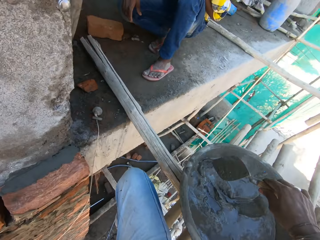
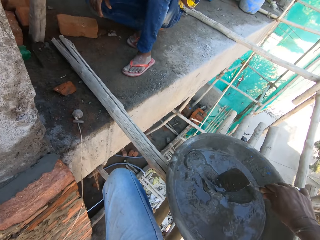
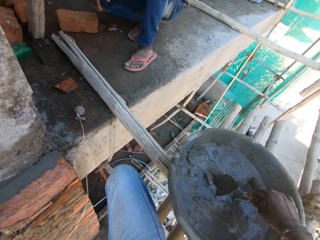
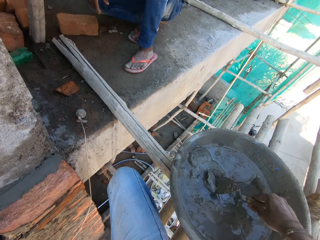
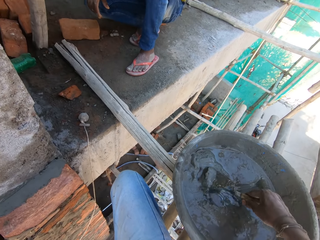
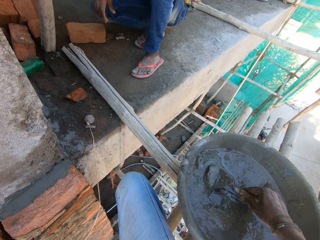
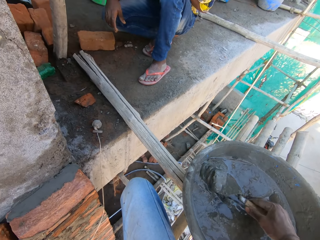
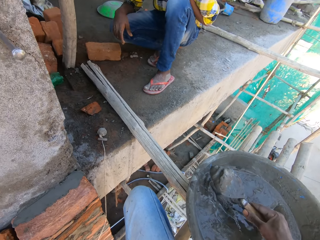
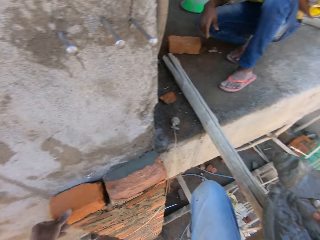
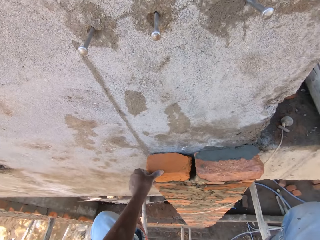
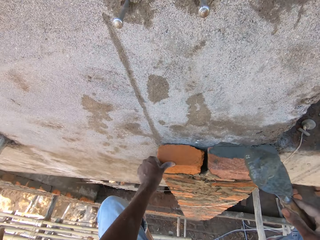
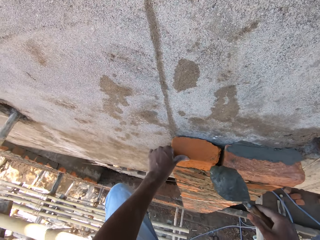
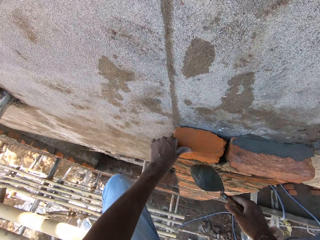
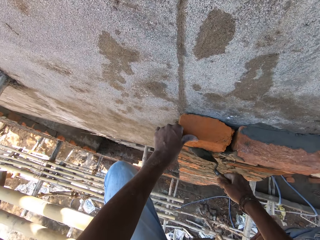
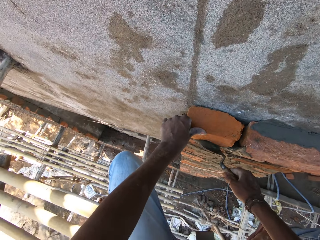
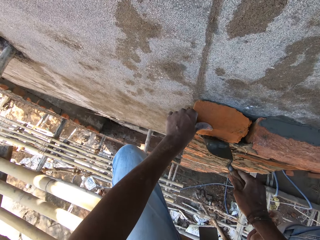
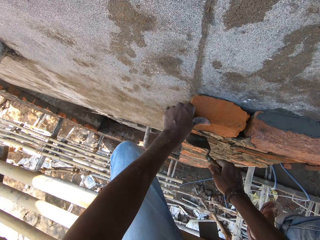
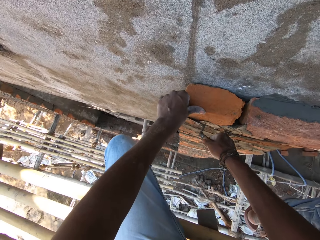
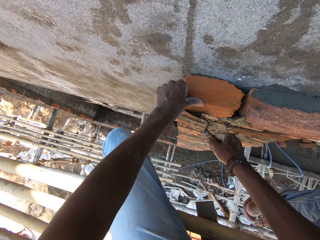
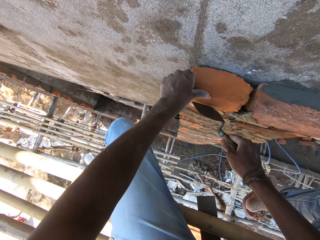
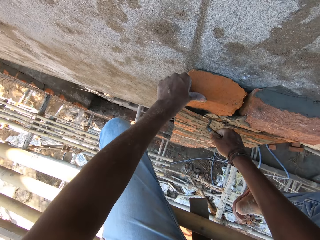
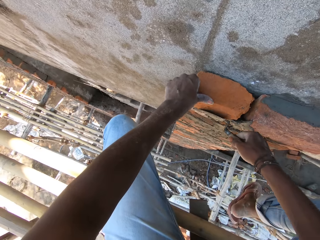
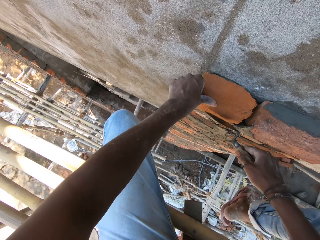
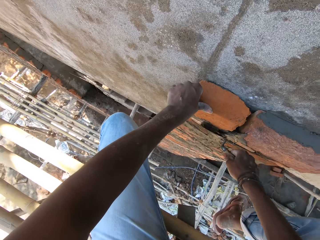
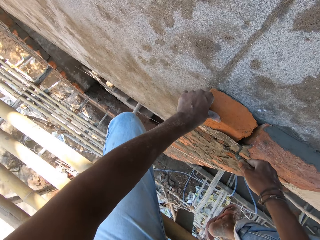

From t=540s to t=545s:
The camera wearer scoops mortar from the bowl with the brick trowel in his right hand. He plasters the brick with the trowel in his right hand.

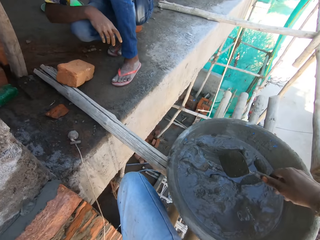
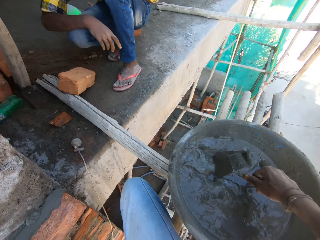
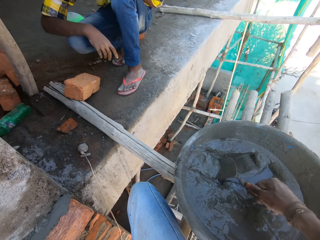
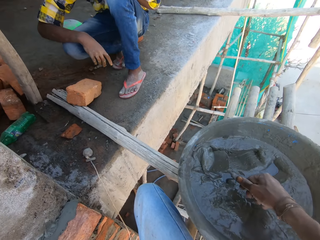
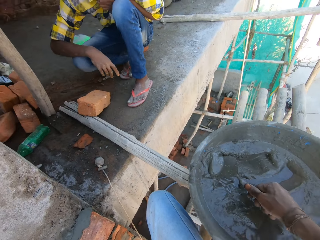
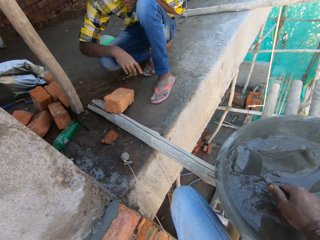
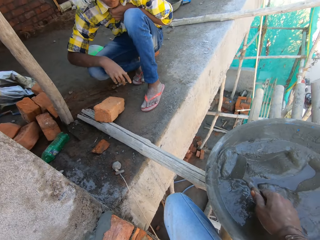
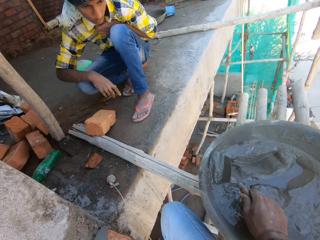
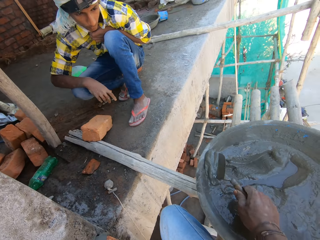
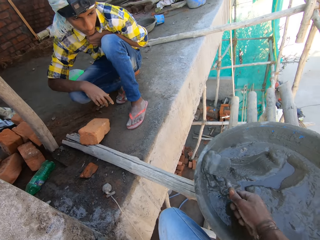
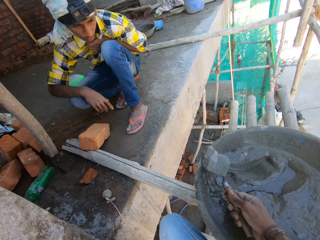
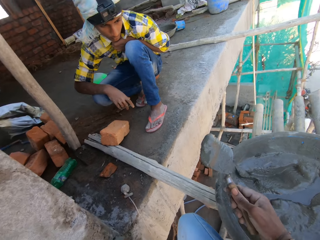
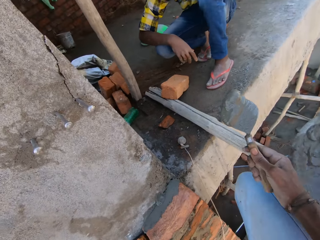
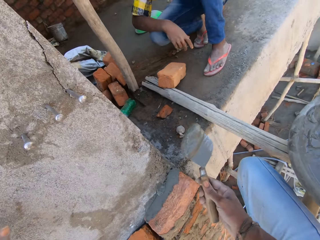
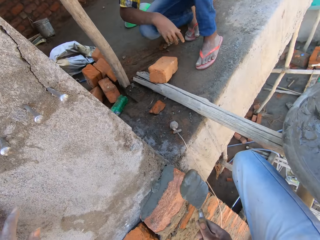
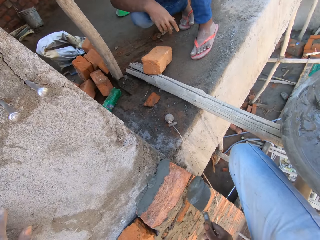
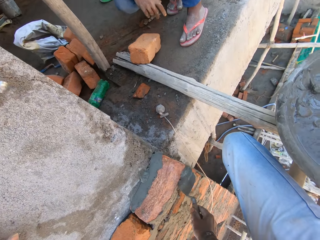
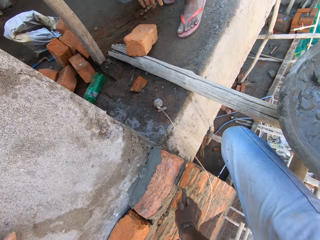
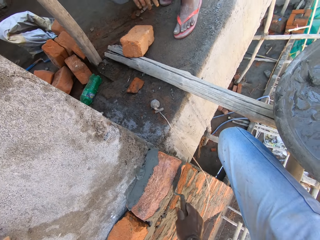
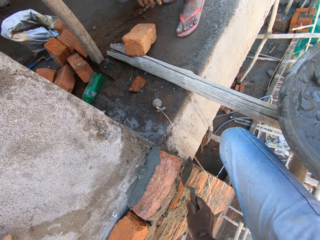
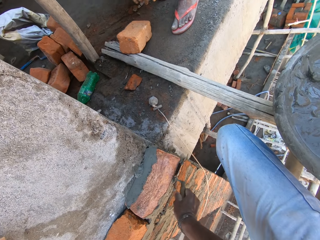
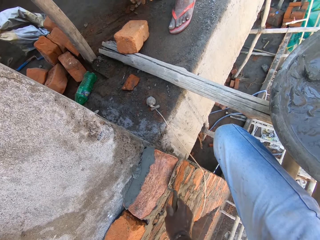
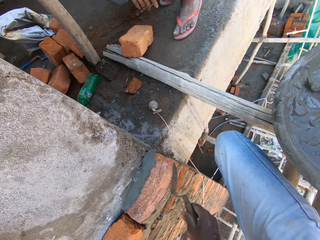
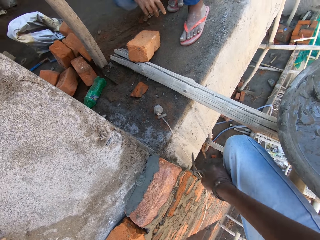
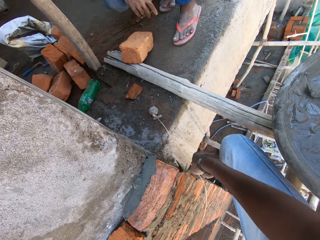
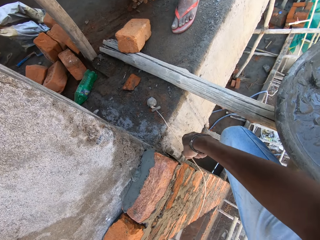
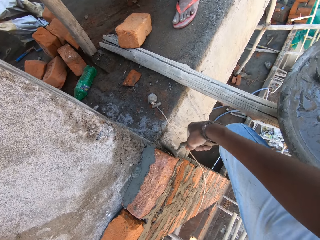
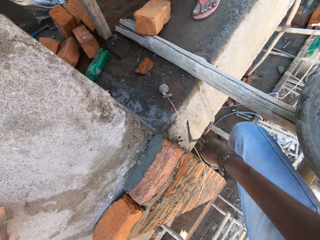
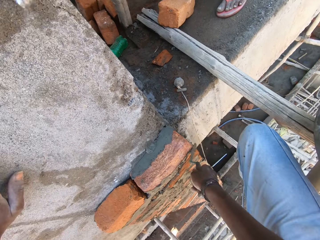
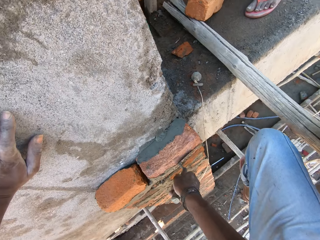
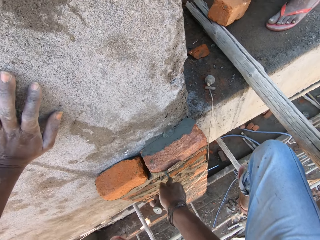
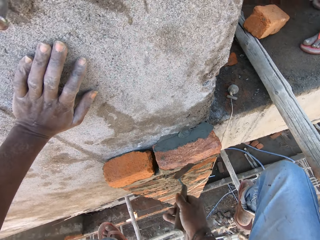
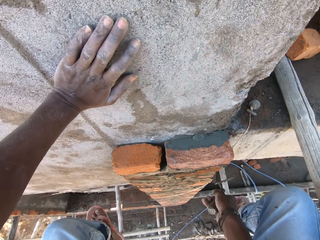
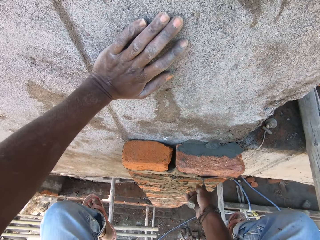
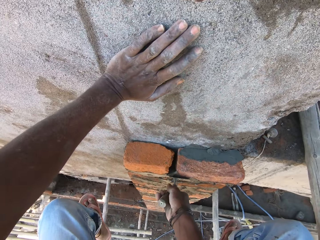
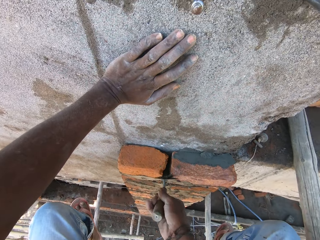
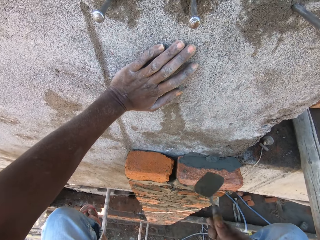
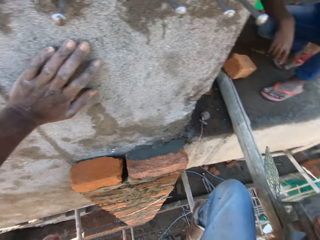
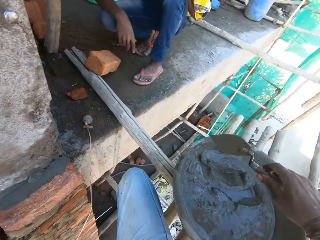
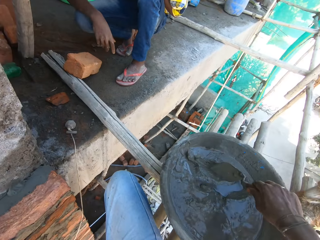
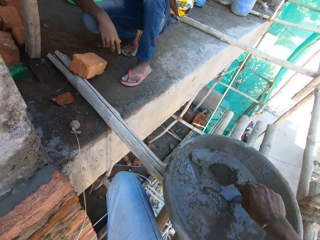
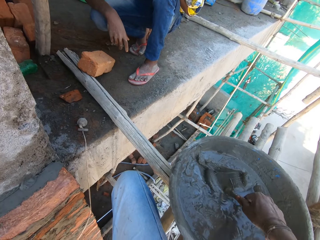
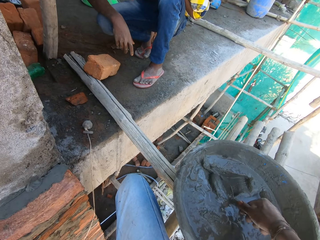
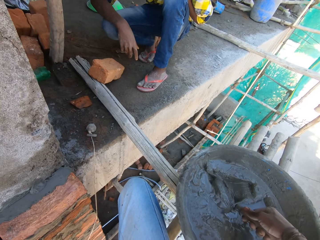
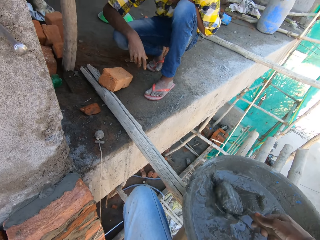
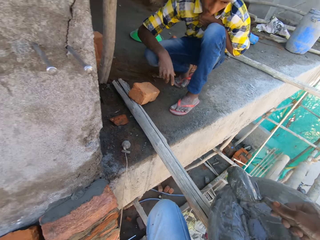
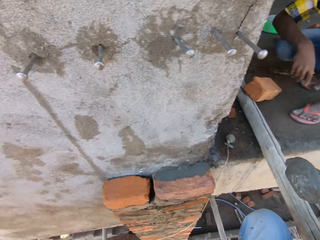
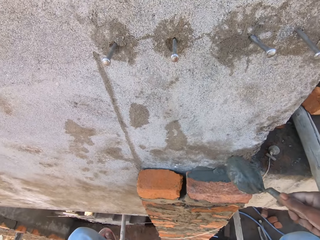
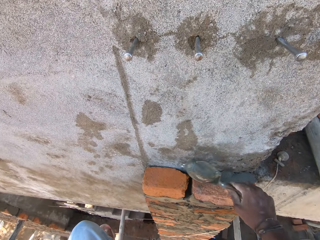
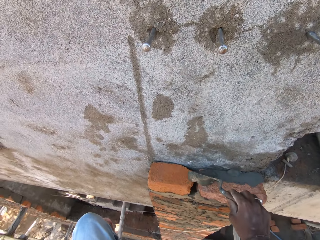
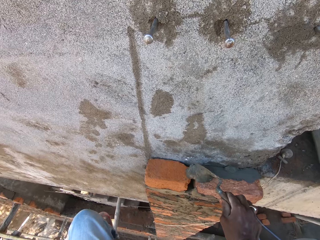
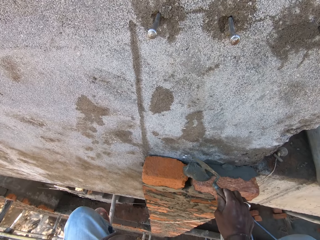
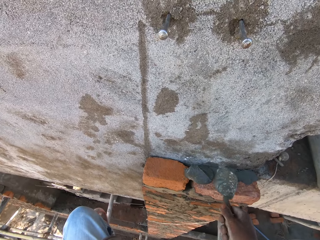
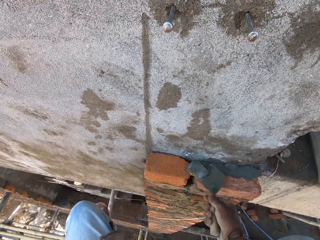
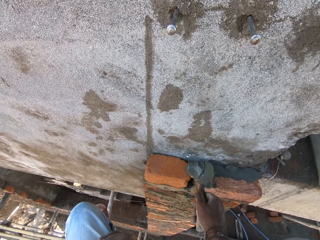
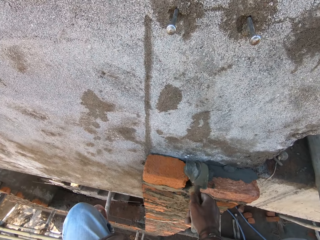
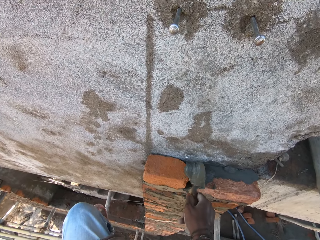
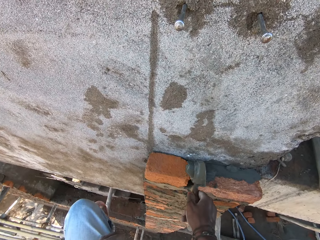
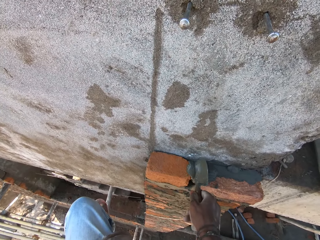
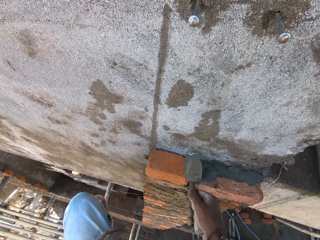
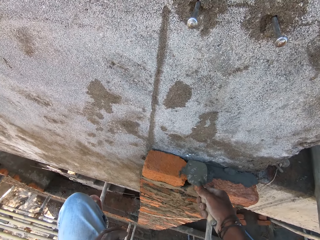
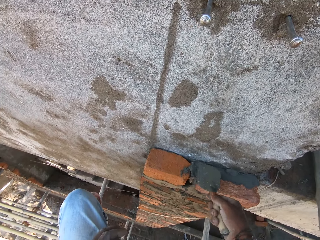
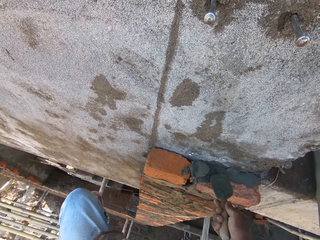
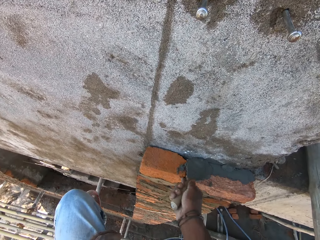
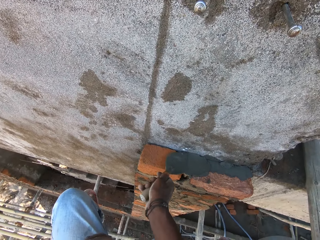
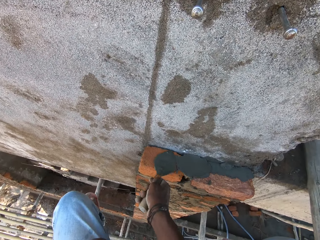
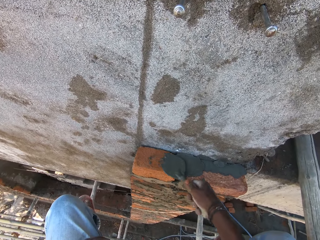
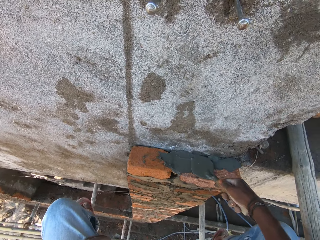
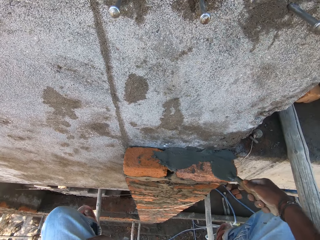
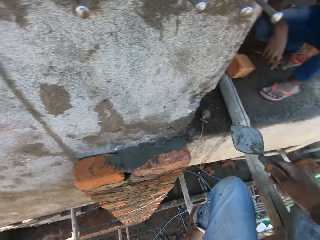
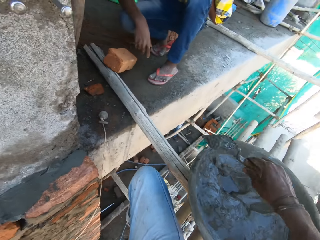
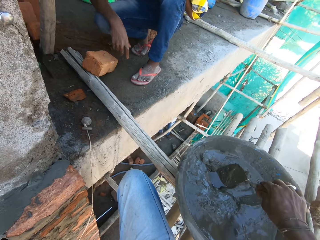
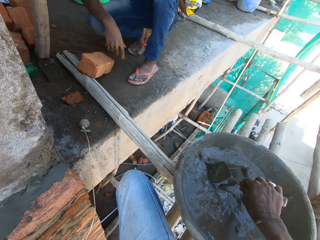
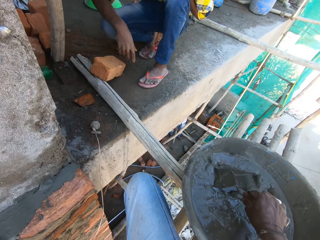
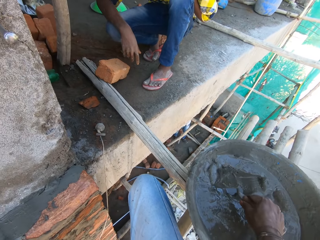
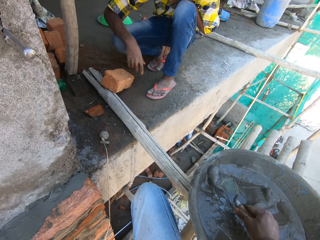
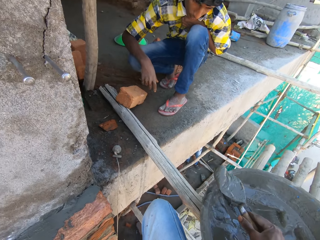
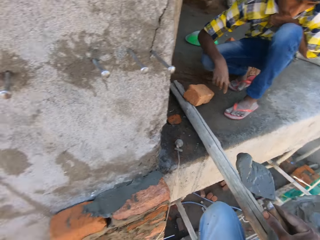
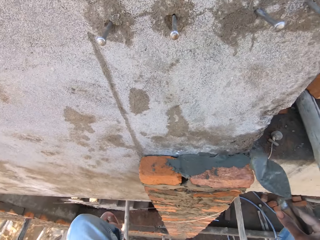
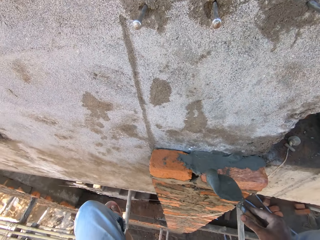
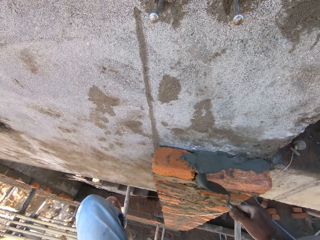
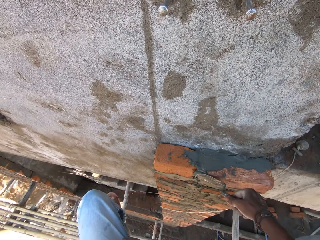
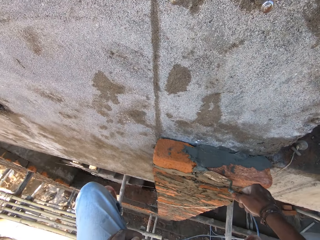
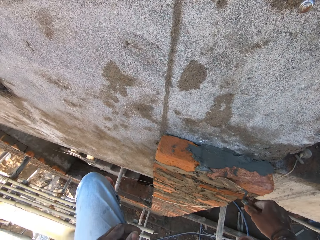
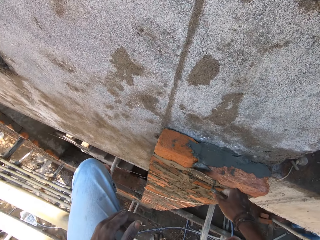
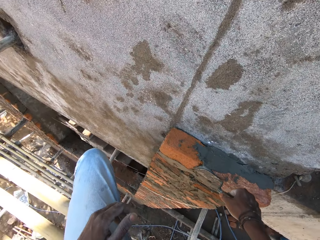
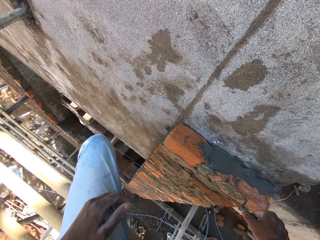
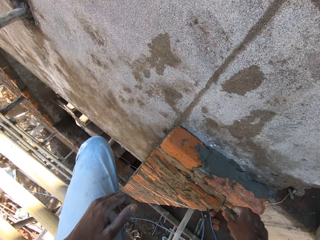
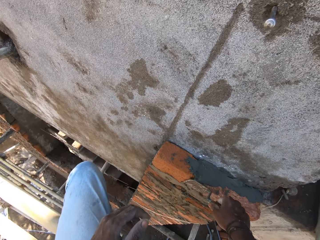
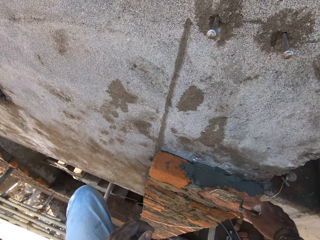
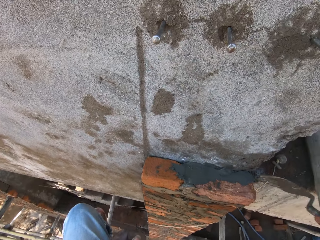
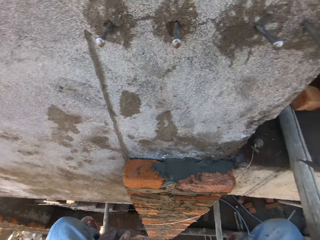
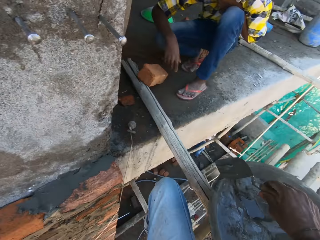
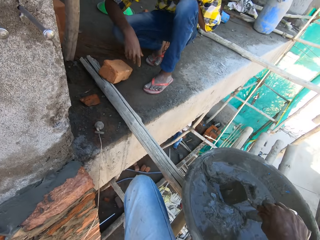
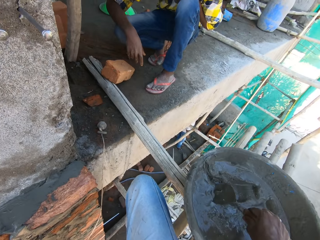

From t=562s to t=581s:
The camera wearer scoops mortar from the pan on the scaffold with the trowel in his right hand. He smears the mortar in the trowel on the bricks on the wall. He puts the mortar in the brick. He scoops mortar from the pan on the scaffold with the trowel in his right hand. He pours the mortar in the trowel on a brick on the wall. He smears the mortar in the trowel on the bricks on the wall. He scoops mortar from the pan on the scaffold with the trowel in his right hand. He puts the mortar in the brick. He smears the mortar in the trowel on the bricks on the wall.
